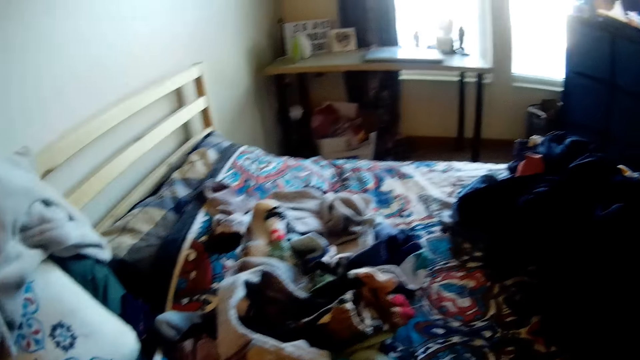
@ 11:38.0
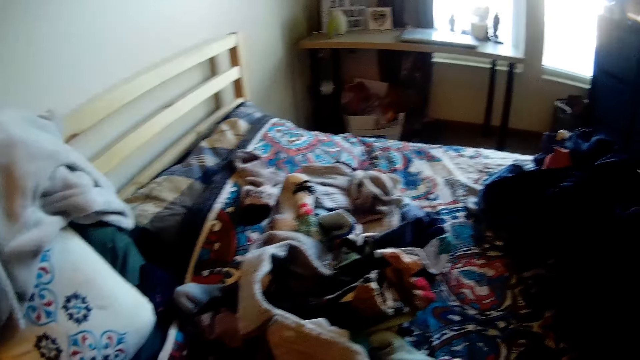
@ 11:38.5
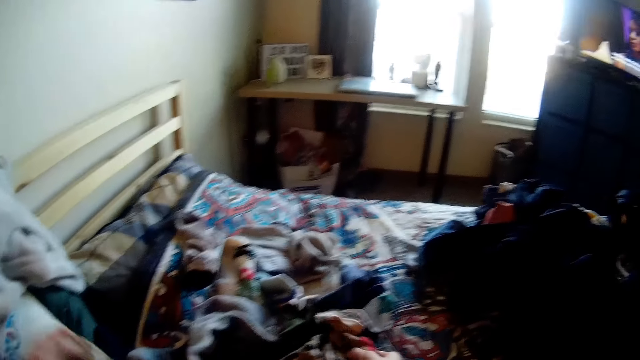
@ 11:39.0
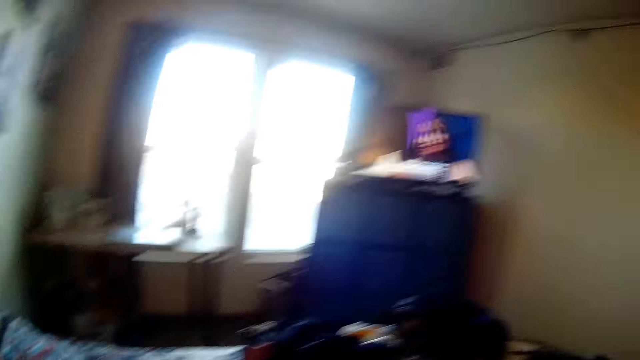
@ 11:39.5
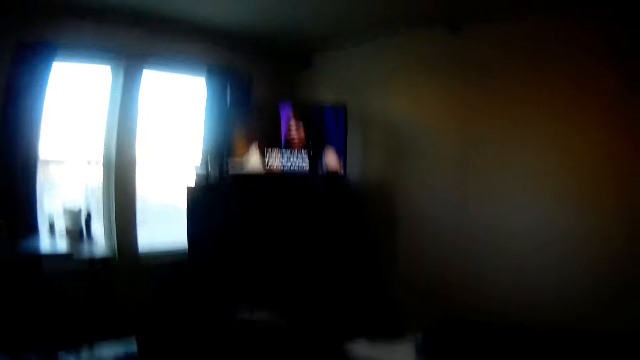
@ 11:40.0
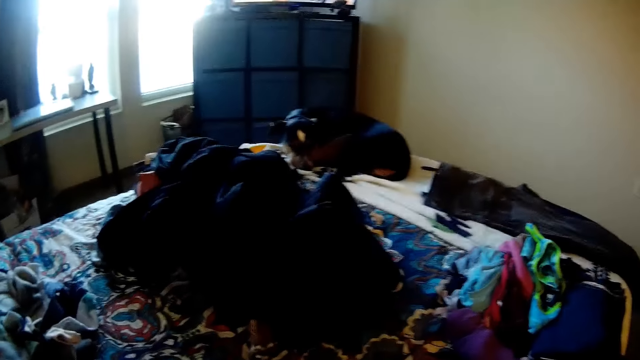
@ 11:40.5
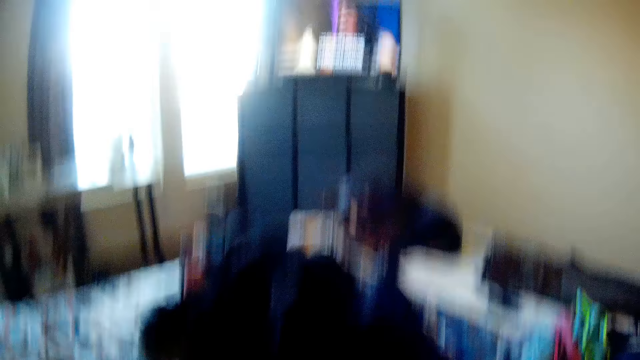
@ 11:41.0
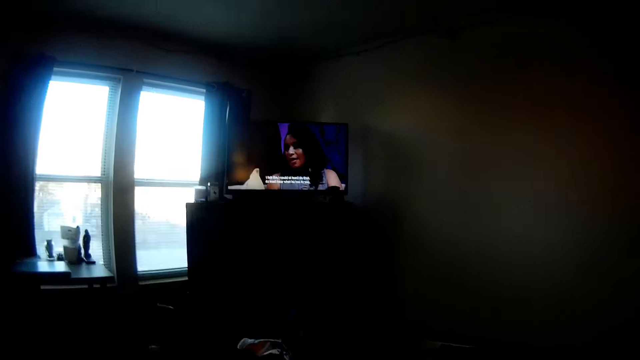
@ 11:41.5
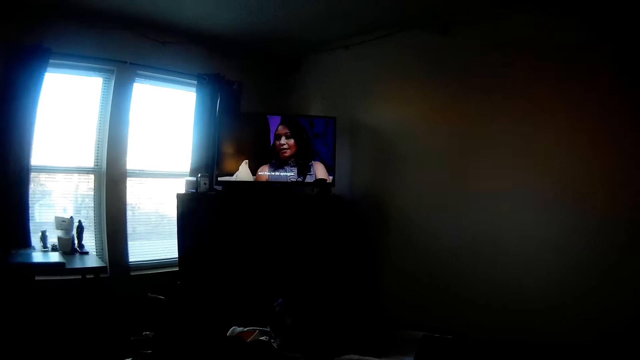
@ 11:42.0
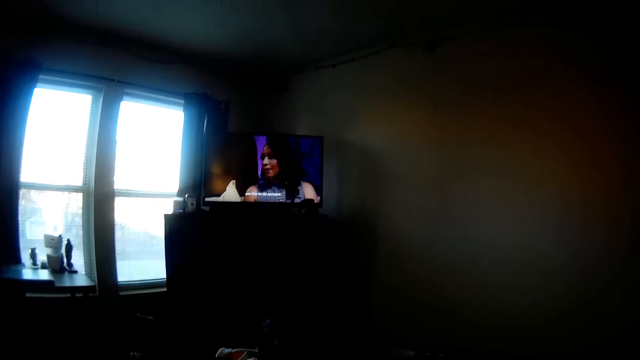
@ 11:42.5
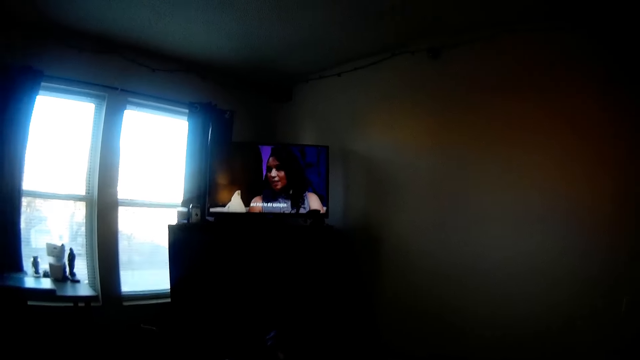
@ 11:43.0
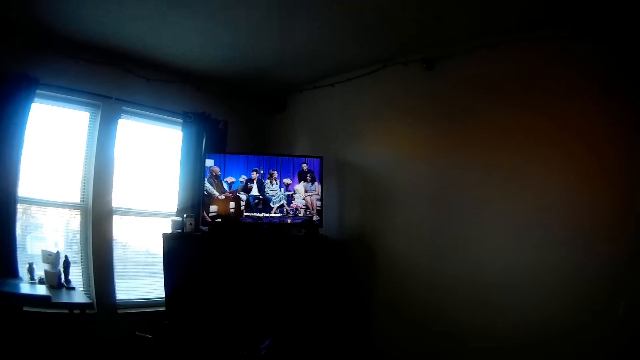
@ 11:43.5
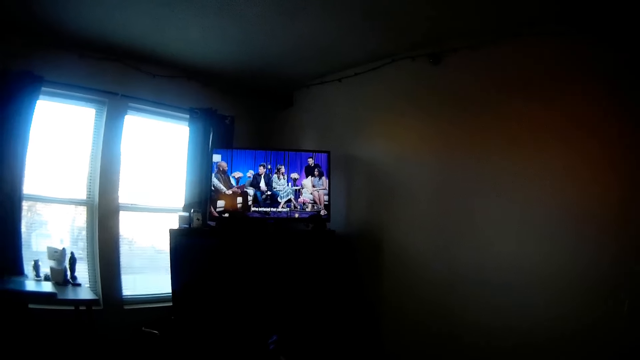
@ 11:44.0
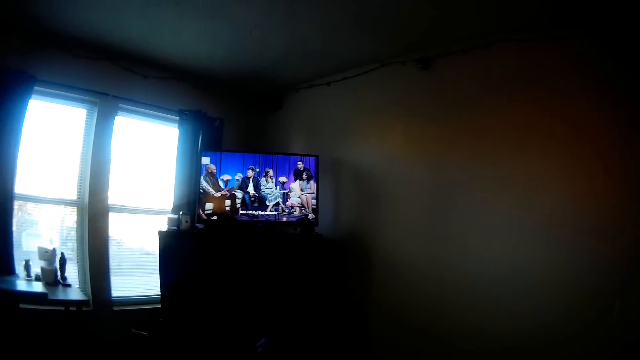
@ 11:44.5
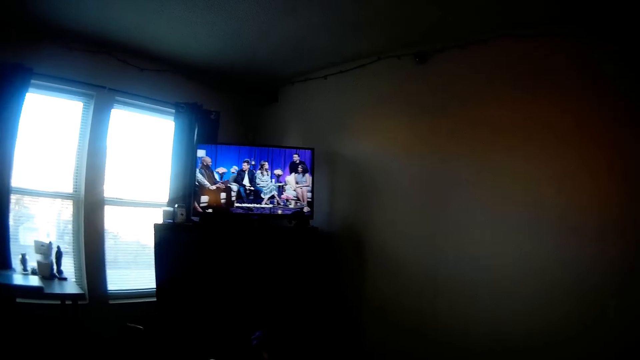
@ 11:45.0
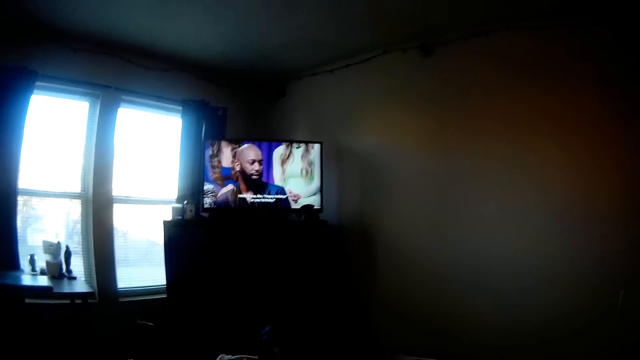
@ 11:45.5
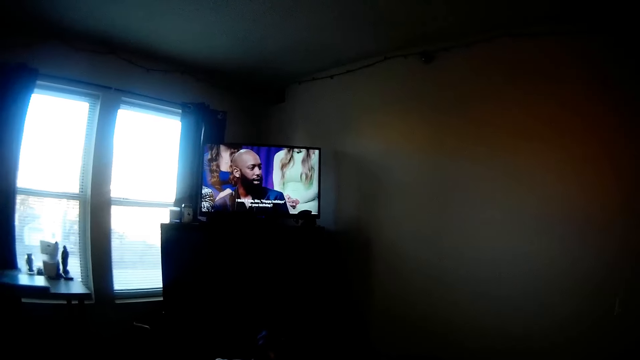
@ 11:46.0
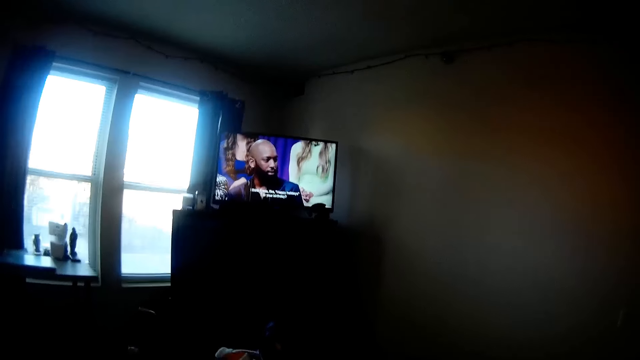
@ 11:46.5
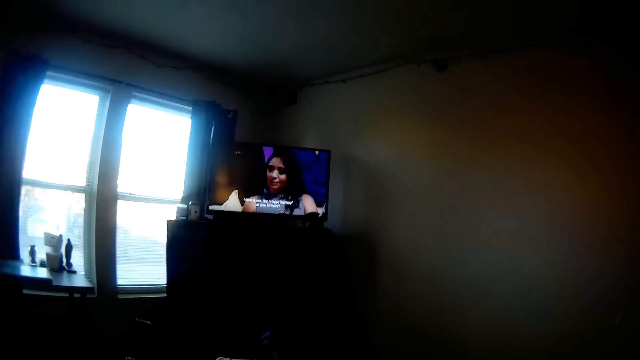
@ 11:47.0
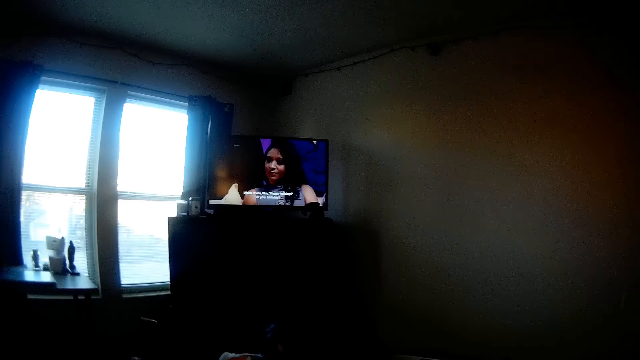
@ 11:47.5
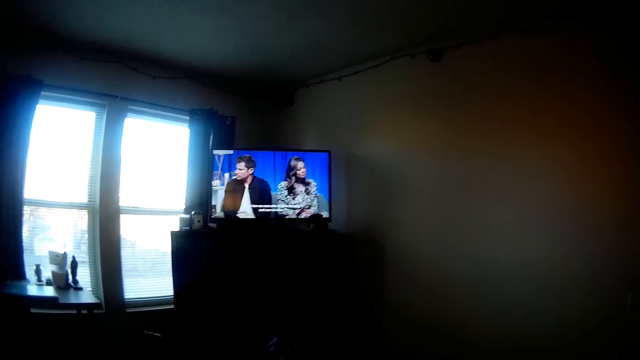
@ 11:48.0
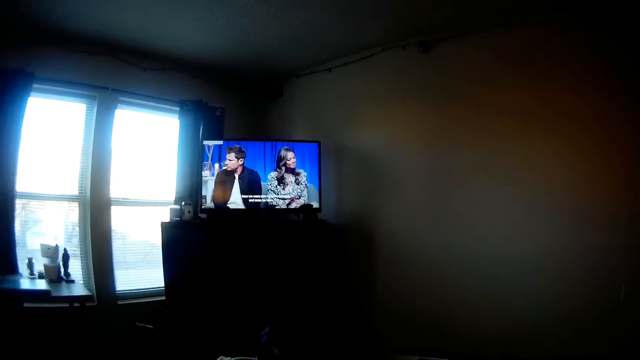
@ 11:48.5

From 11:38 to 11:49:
The camera wearer watches the television in the room.

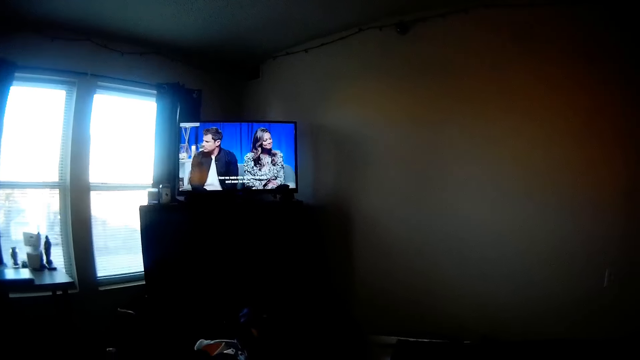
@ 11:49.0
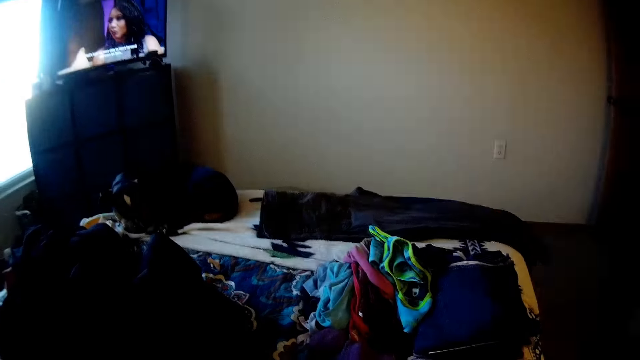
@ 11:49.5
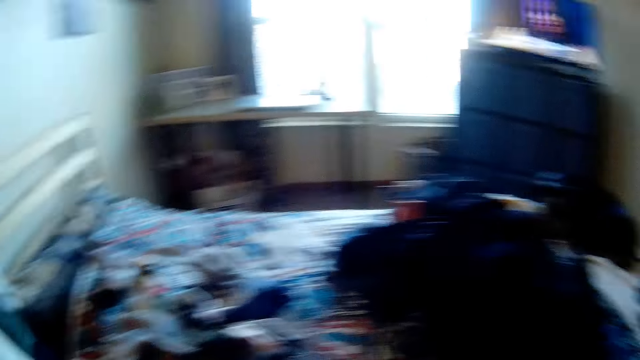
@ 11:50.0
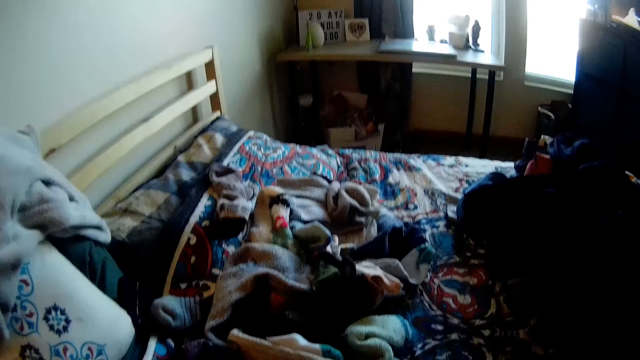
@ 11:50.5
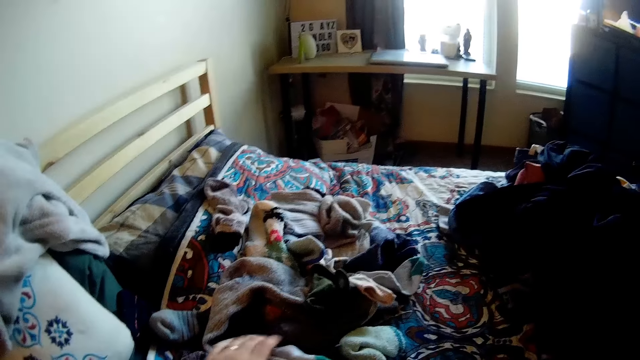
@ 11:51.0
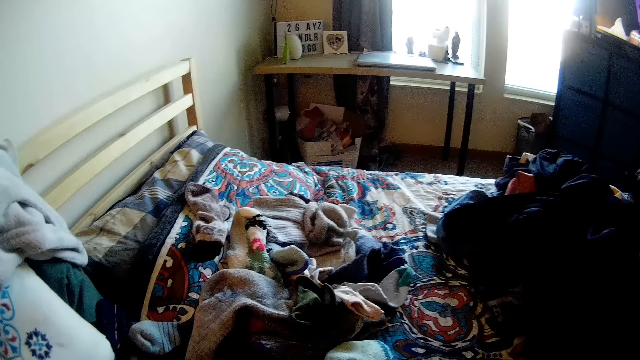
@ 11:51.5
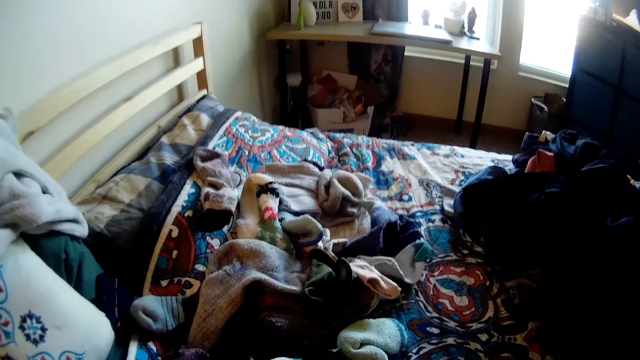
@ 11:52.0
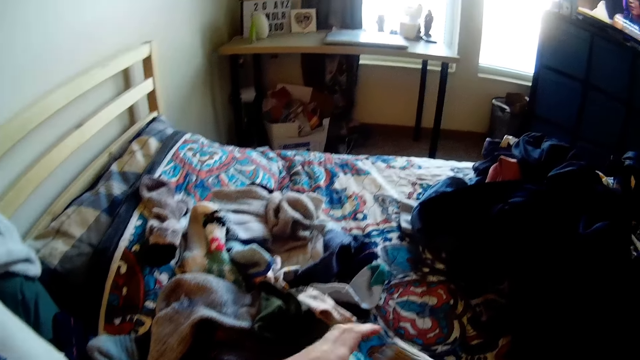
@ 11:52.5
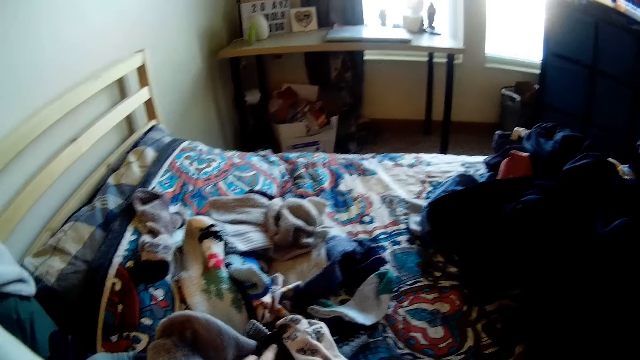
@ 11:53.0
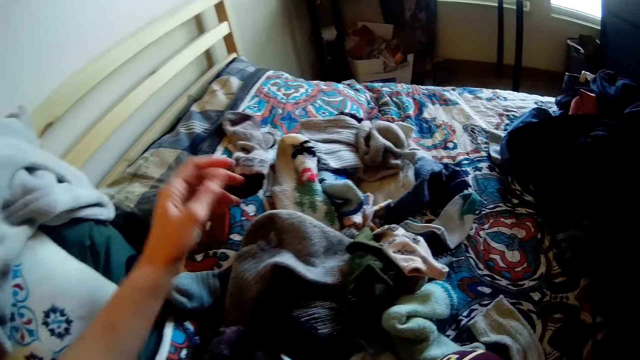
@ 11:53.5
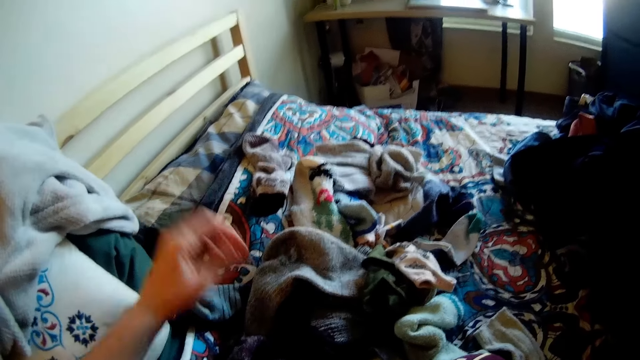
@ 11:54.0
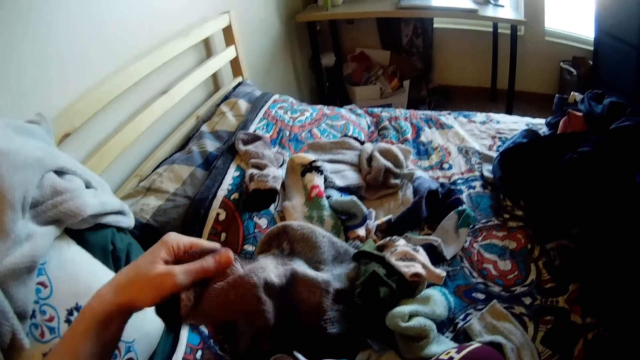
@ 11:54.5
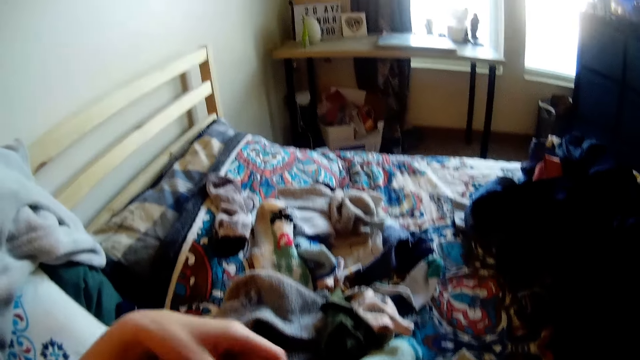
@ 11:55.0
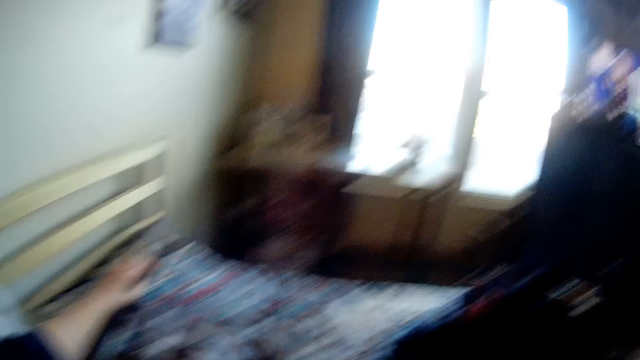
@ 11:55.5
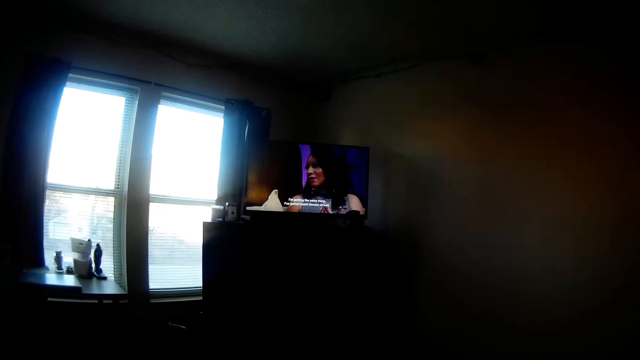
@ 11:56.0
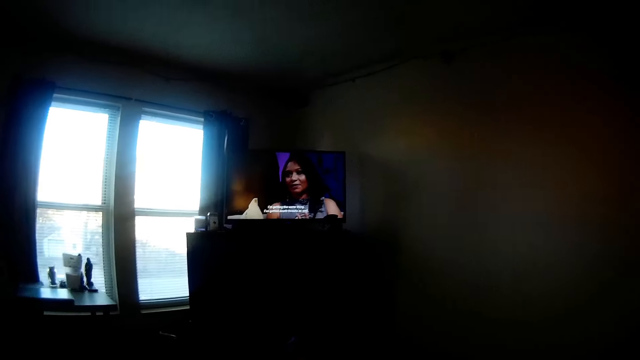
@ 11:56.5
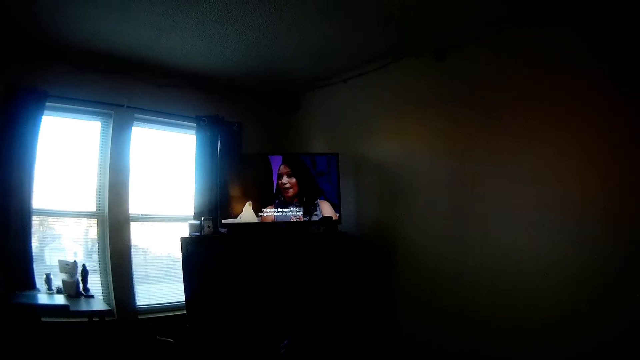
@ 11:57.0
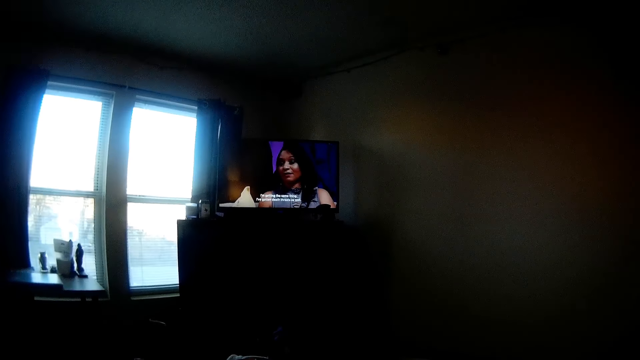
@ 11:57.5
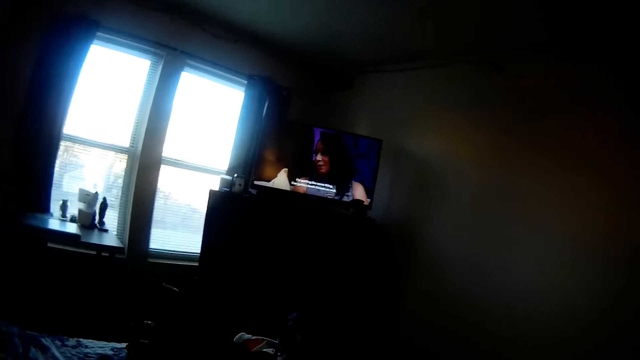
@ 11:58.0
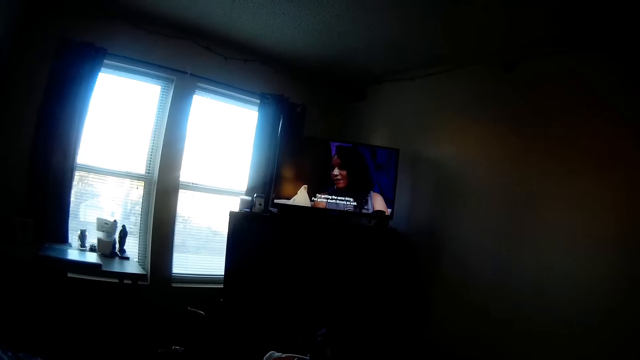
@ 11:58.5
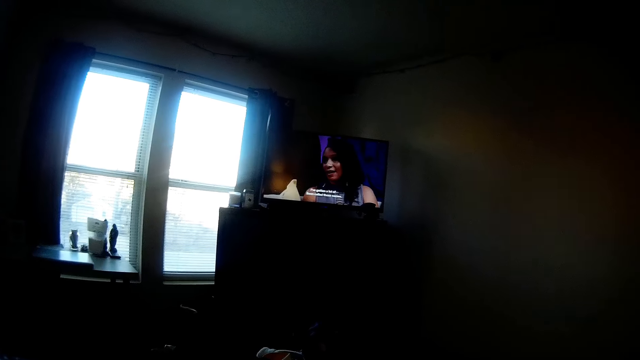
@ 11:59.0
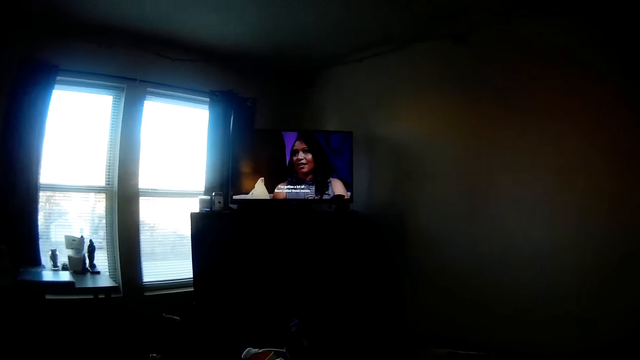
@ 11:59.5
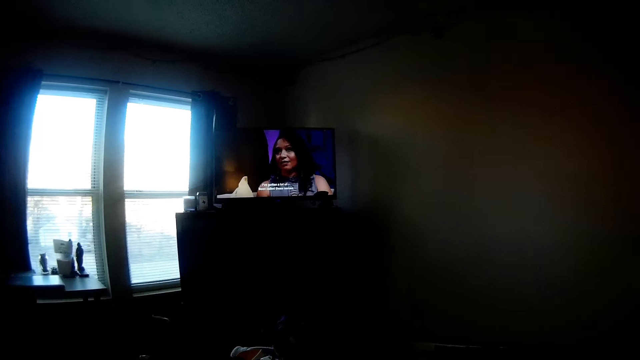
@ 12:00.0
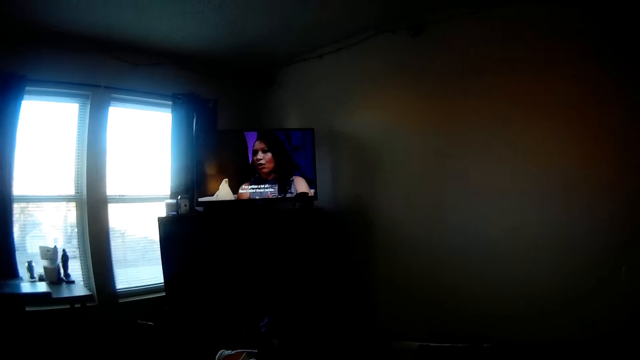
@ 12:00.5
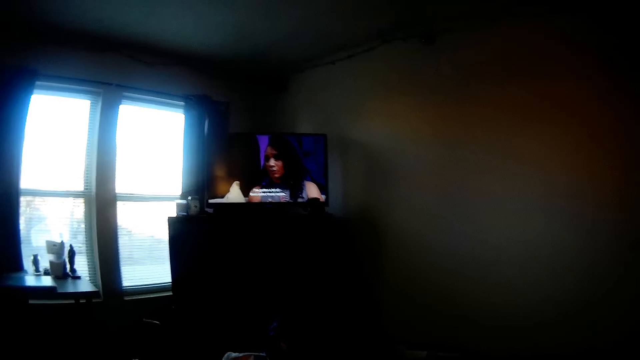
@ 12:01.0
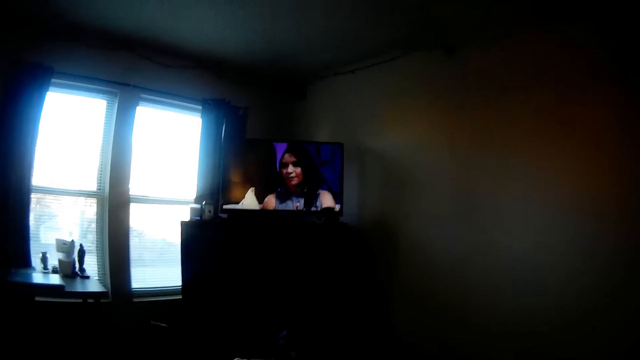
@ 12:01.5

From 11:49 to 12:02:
The camera wearer looks on the bed. They move pieces of cloth on the bed. They watch the television in the room.
